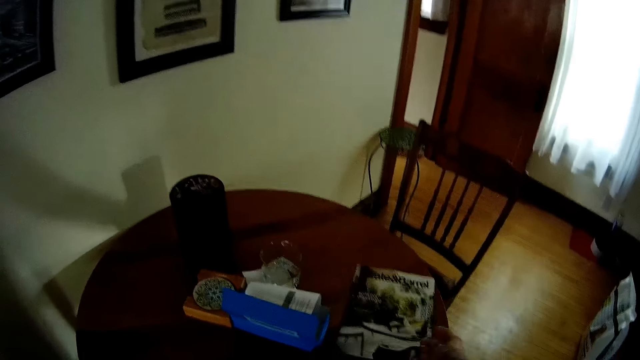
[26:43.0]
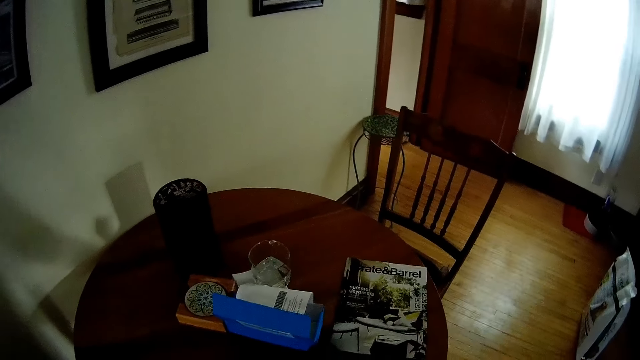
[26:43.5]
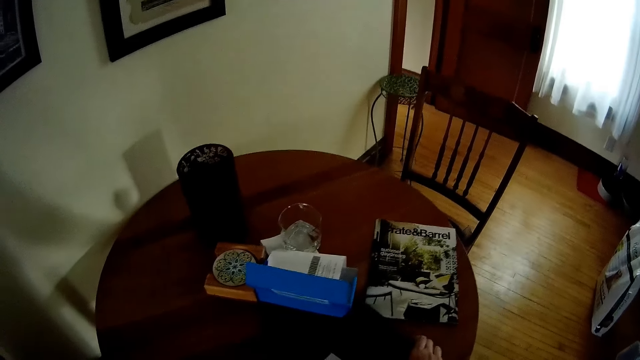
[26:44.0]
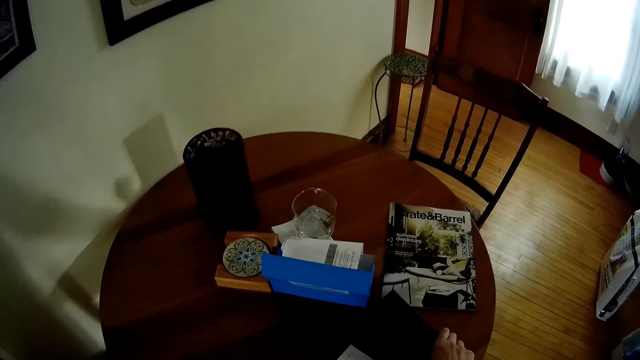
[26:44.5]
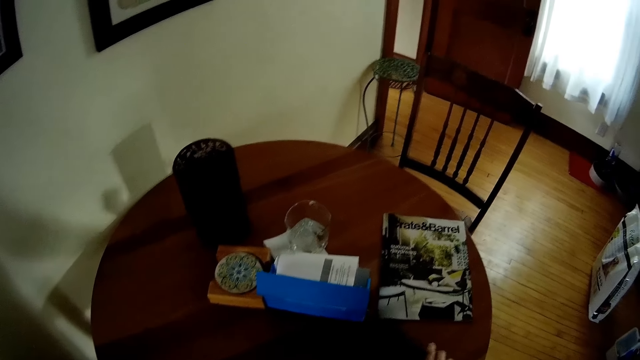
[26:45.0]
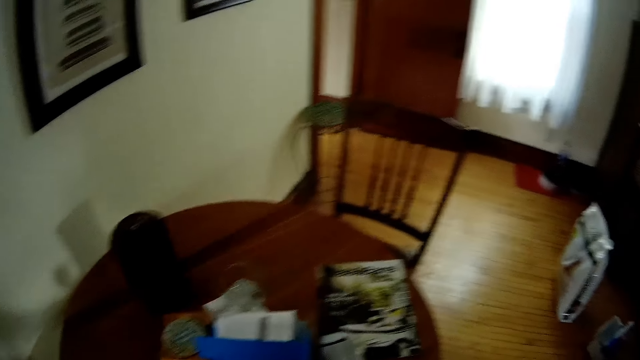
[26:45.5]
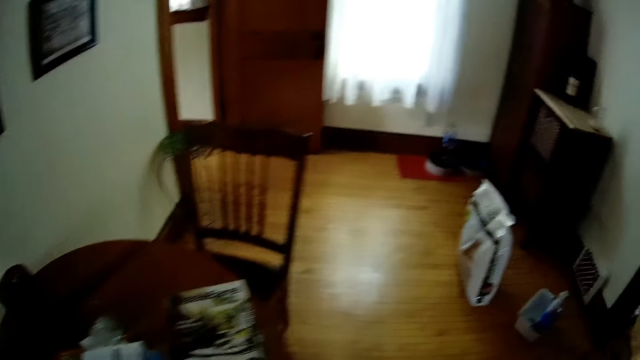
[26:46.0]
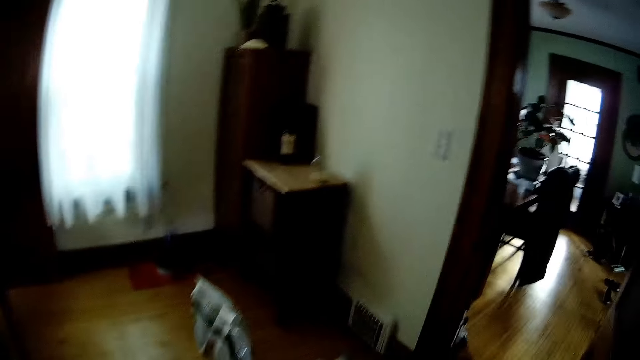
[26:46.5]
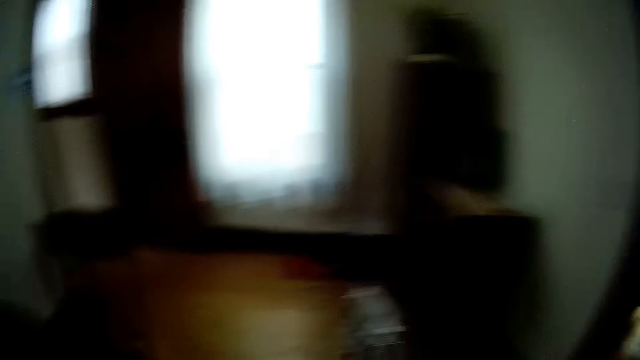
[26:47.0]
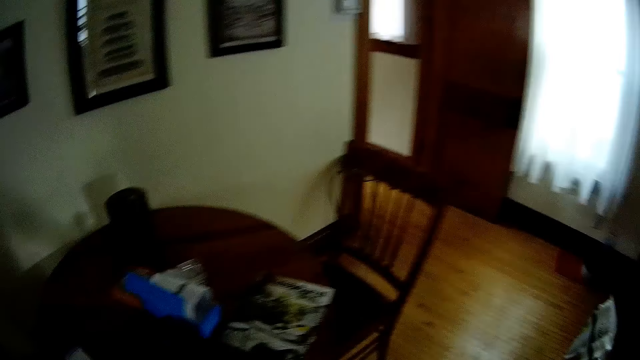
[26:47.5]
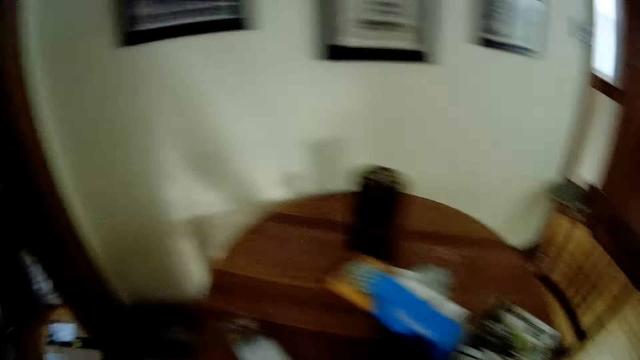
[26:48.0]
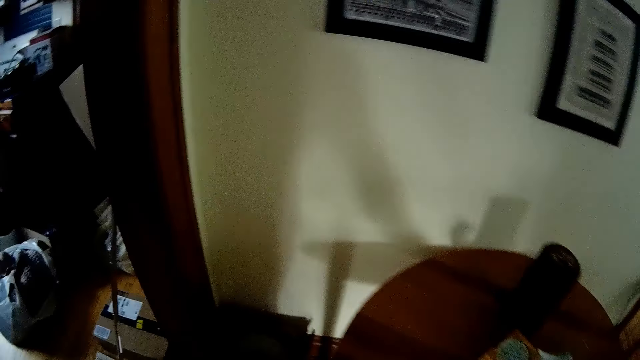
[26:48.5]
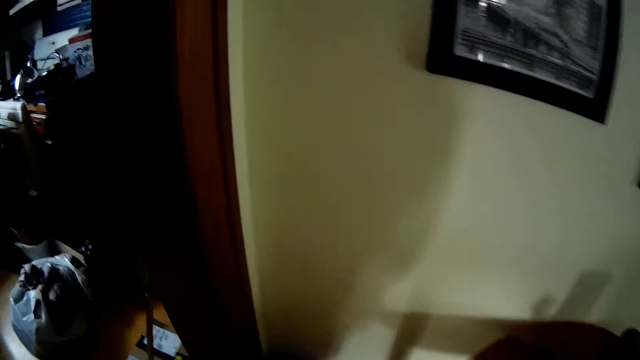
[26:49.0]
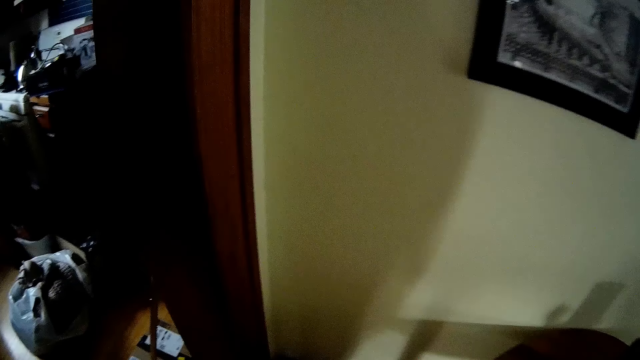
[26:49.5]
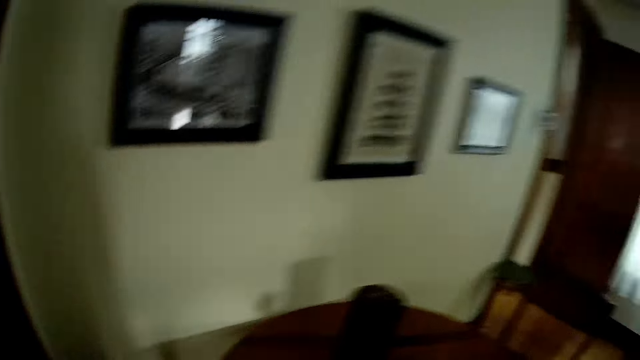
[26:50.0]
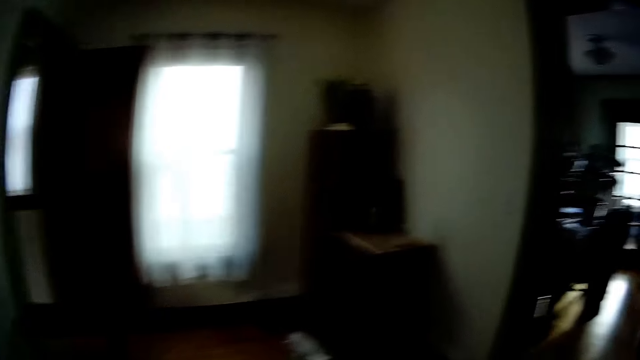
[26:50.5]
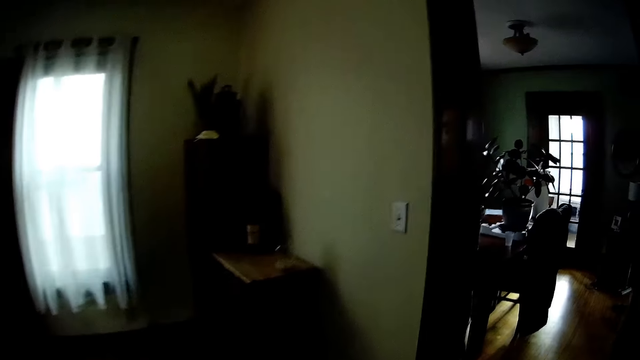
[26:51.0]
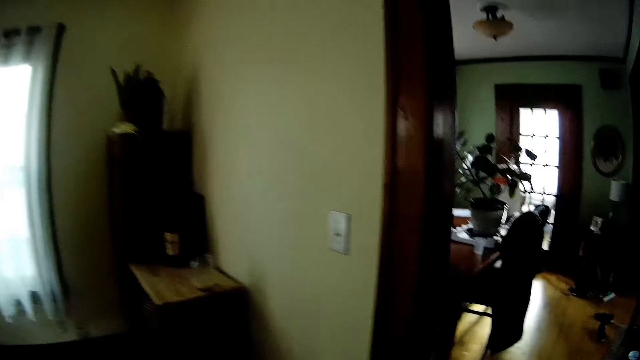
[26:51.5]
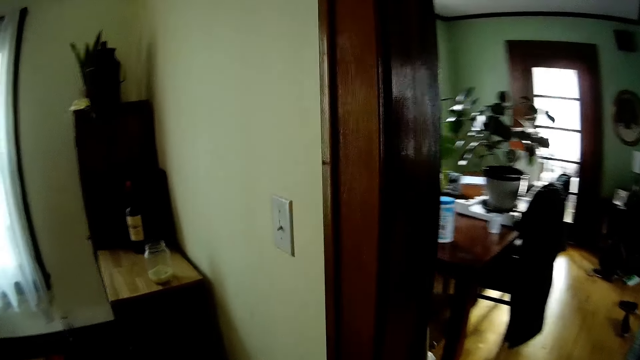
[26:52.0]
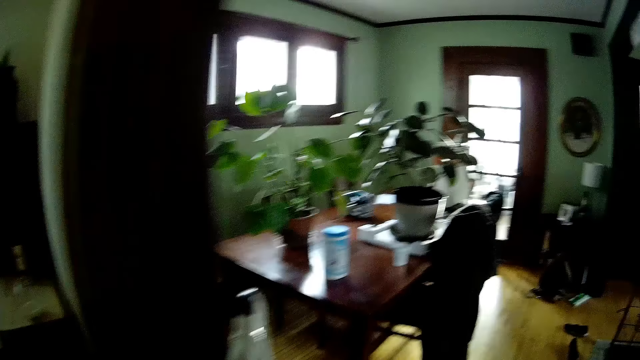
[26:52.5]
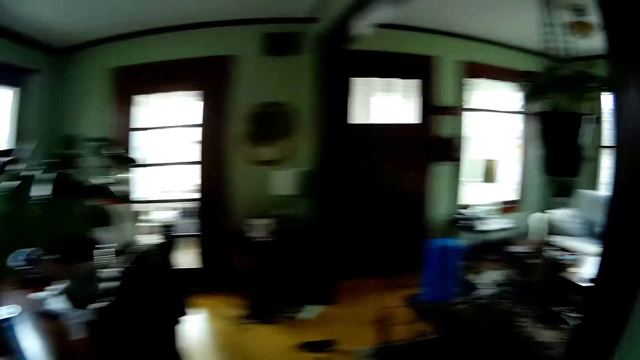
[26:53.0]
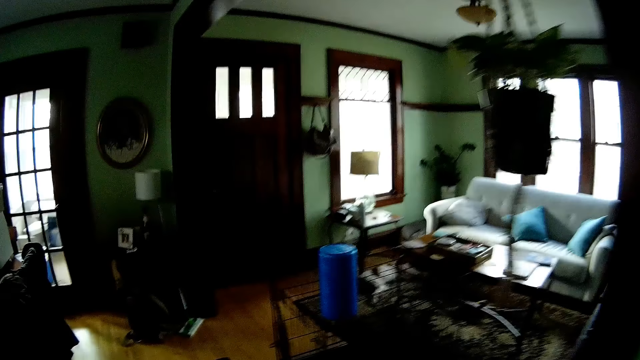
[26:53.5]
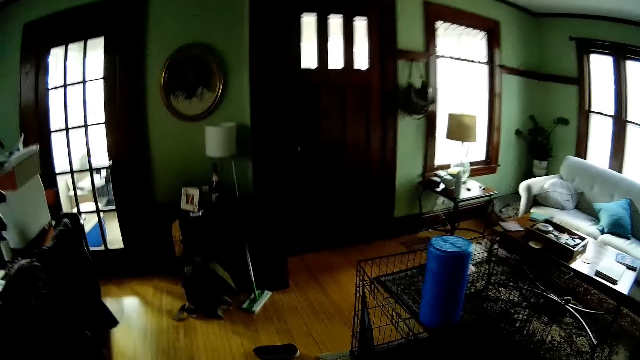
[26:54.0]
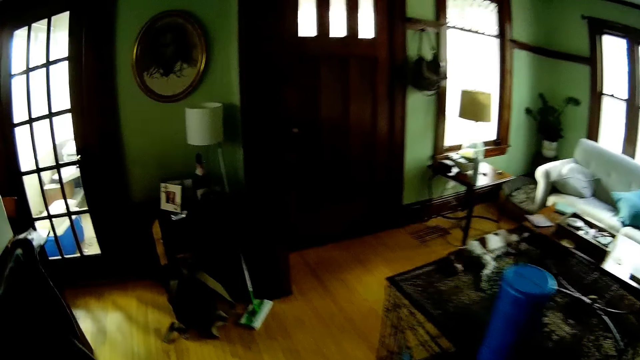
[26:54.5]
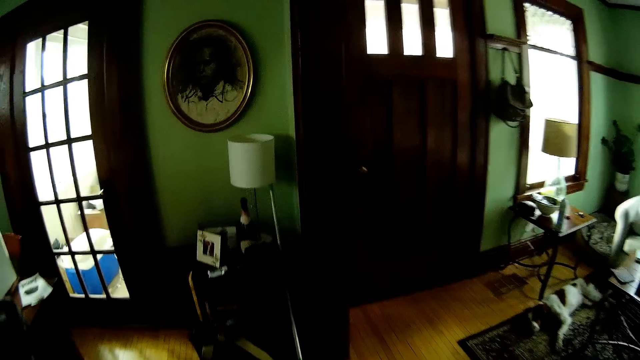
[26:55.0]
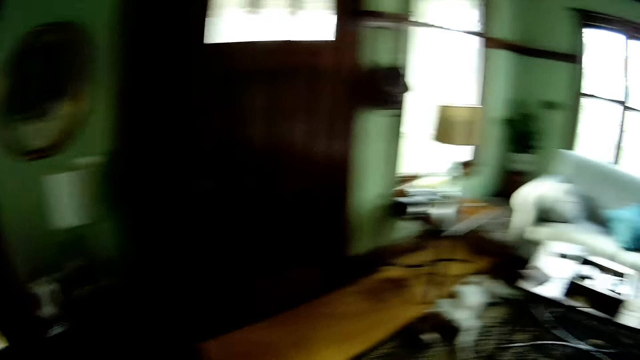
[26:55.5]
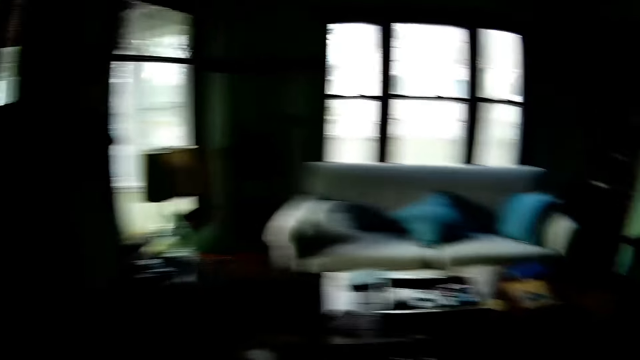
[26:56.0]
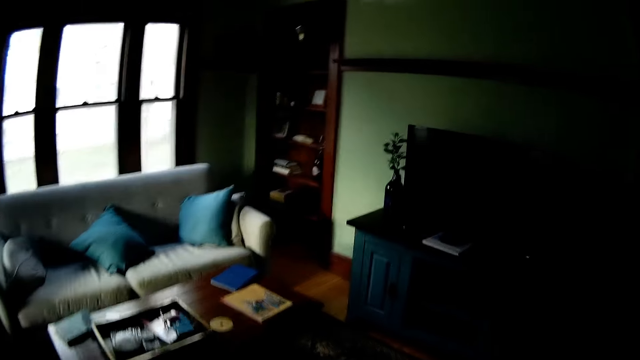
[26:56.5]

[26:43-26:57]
The camera wearer drops the magazine on the dining table with his right hand. He picks up a package or phone on the dining table with his right hand. He walks around. He walks into the living room.

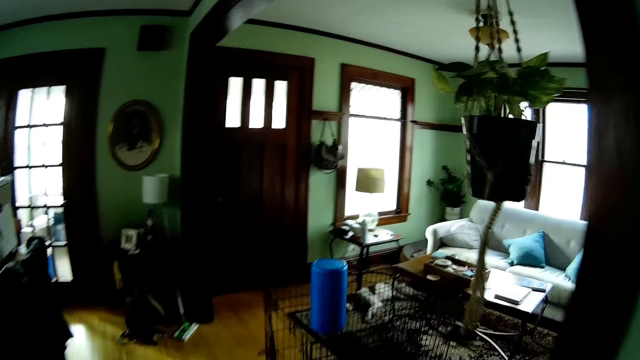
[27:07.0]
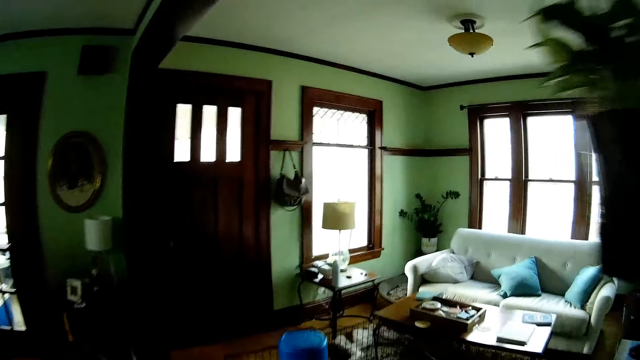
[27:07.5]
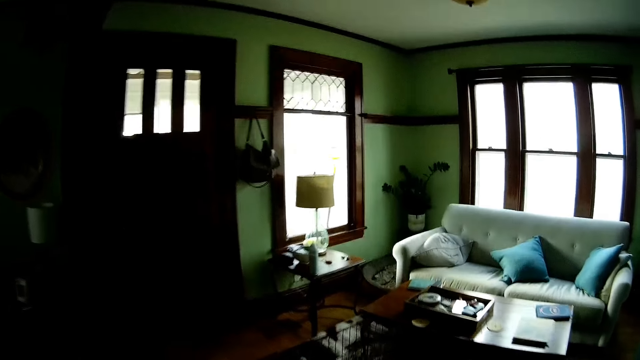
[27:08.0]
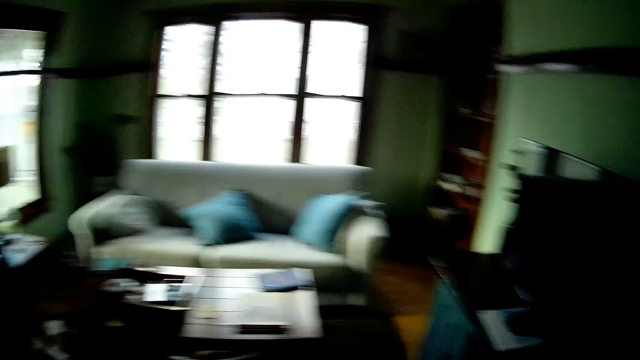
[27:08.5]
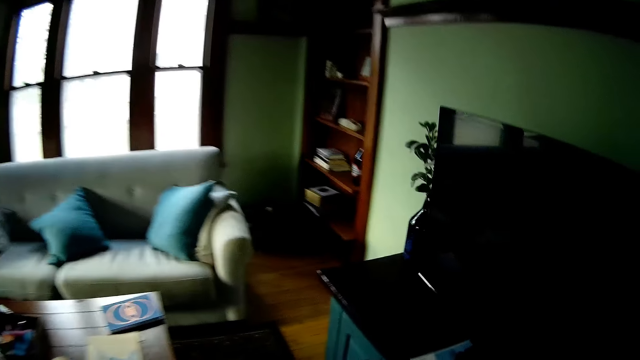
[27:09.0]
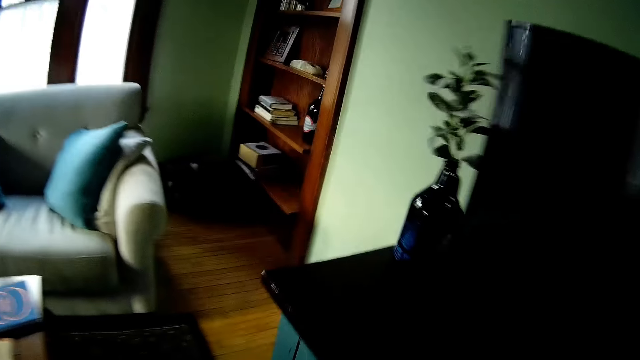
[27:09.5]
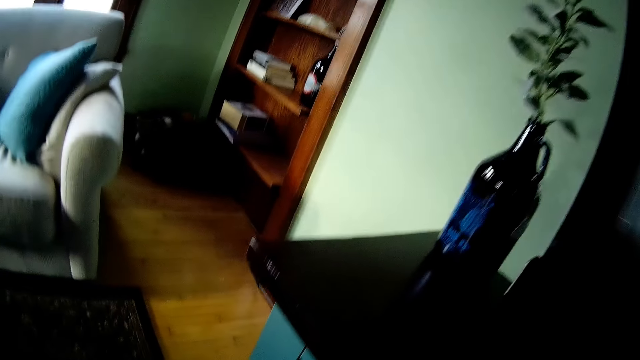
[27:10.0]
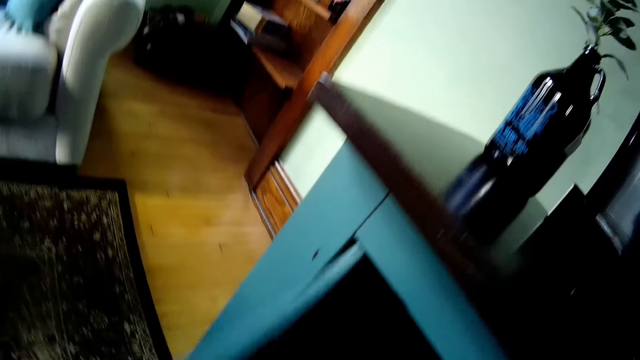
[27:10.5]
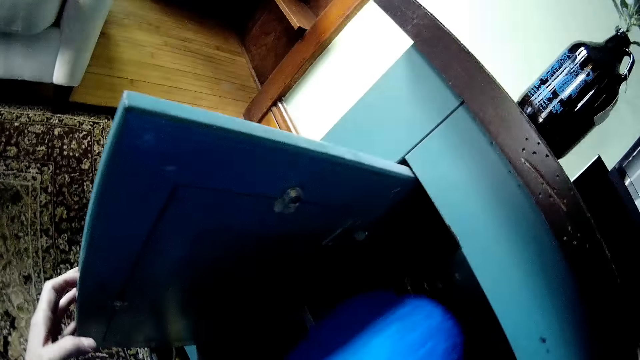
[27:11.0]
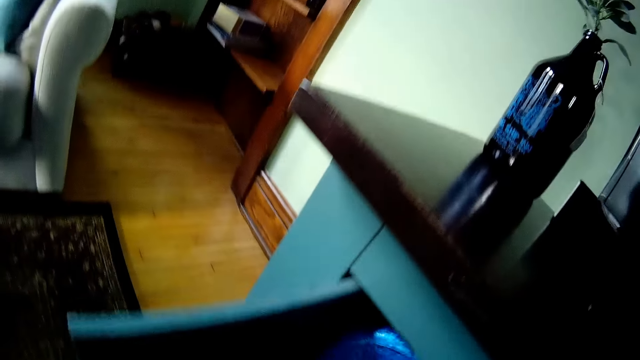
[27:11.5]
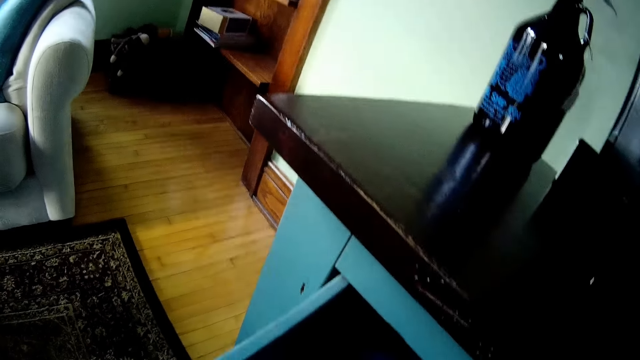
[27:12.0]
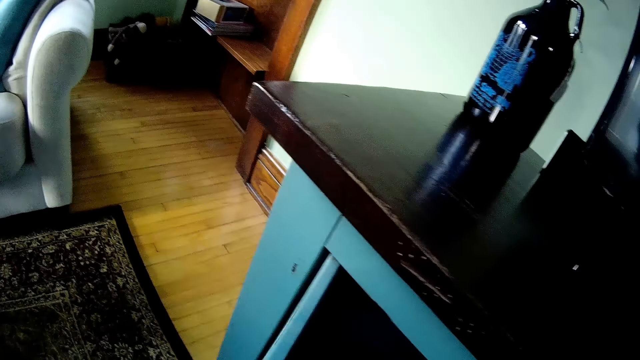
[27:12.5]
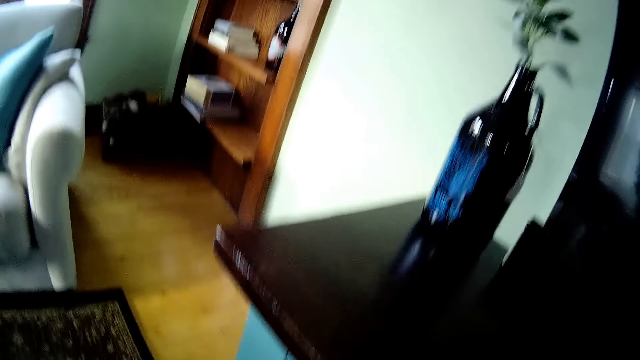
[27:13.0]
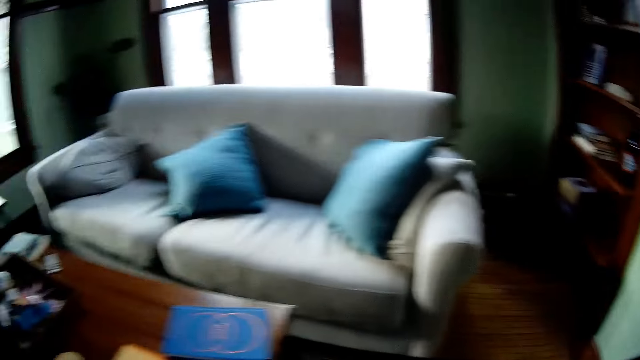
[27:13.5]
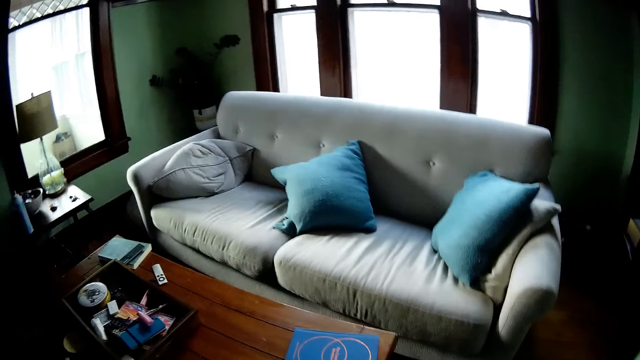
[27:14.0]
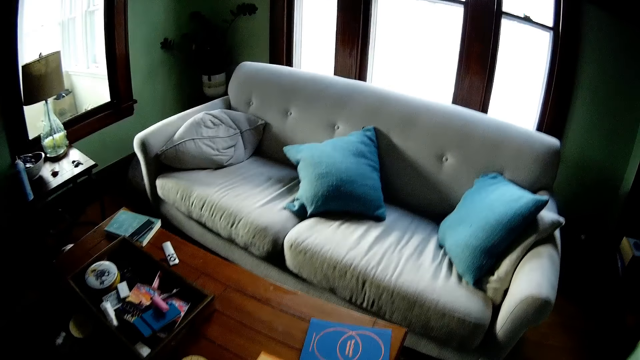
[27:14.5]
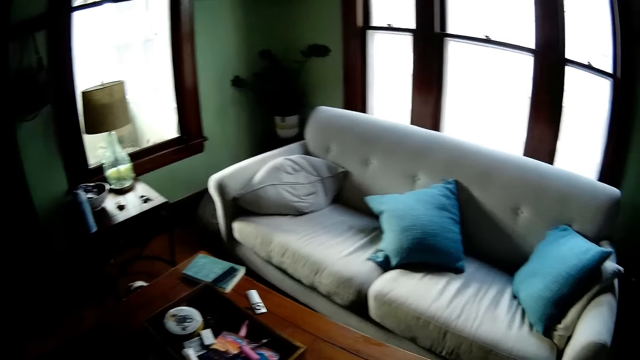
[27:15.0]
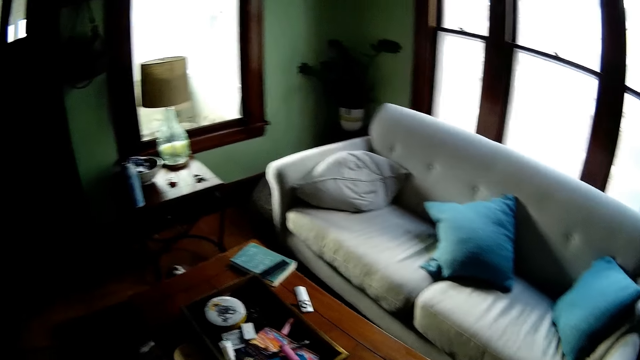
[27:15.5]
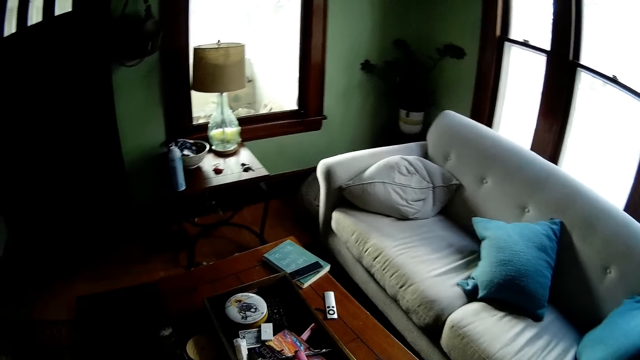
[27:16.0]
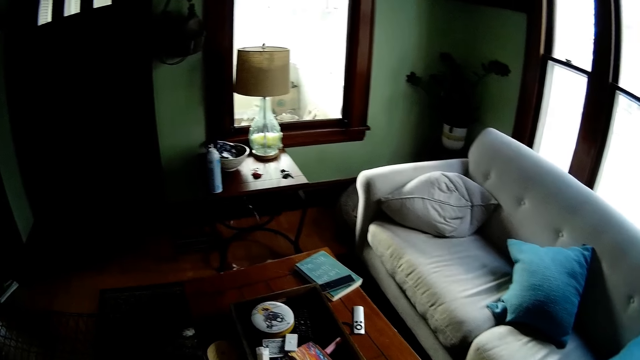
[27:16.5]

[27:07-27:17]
The camera wearer opens a drawer or cabinet in the living room with his left hand. He puts a blue bag into the drawer with his right hand. He closes the drawer with his left hand. He walks around.
